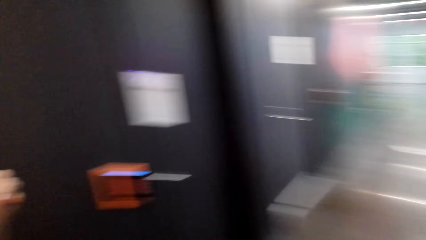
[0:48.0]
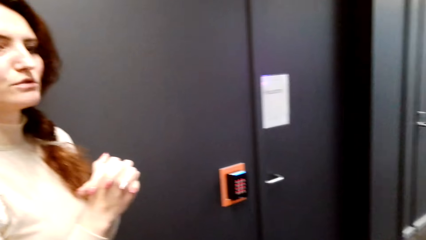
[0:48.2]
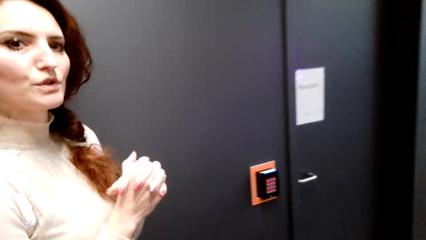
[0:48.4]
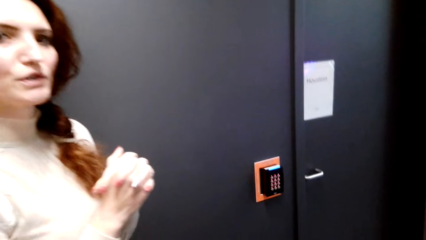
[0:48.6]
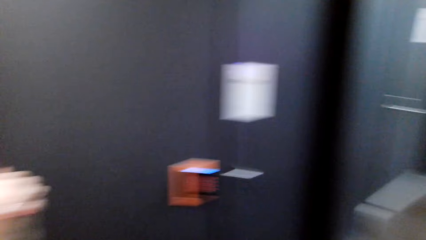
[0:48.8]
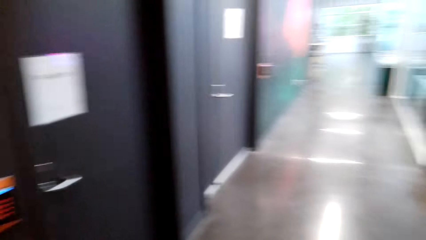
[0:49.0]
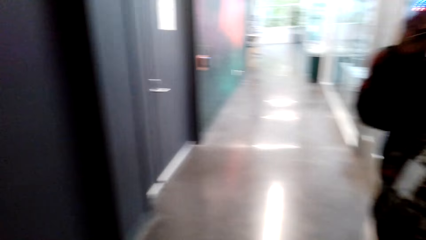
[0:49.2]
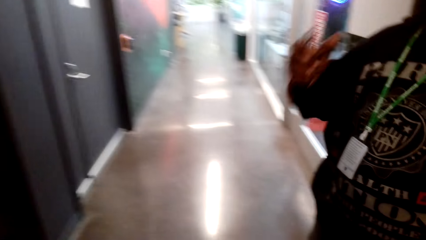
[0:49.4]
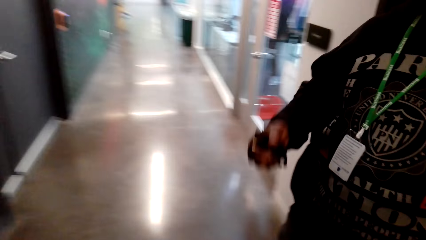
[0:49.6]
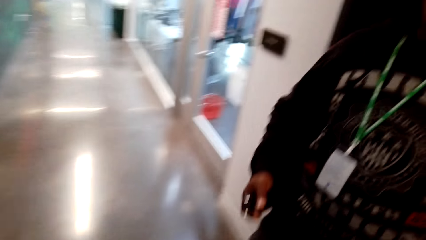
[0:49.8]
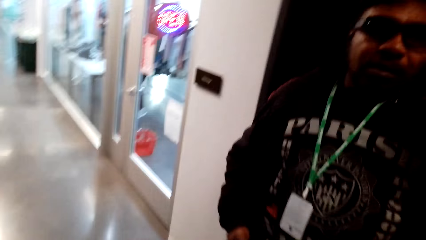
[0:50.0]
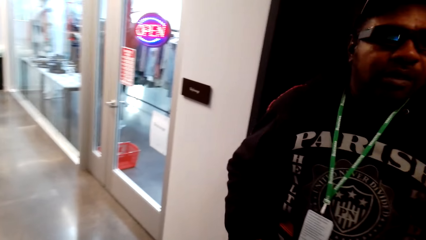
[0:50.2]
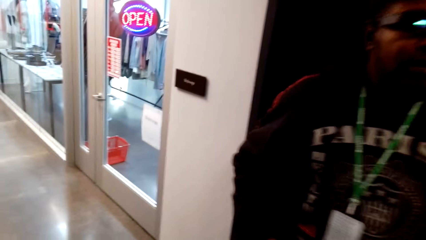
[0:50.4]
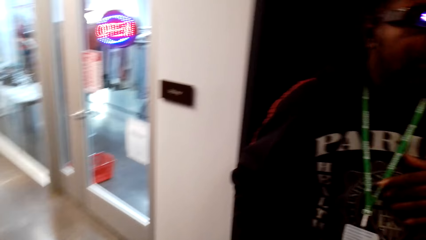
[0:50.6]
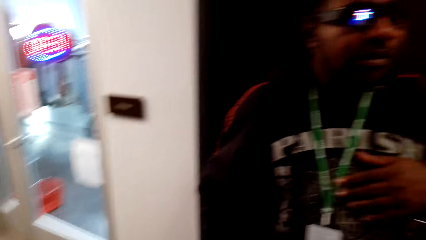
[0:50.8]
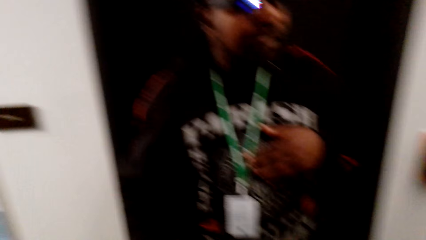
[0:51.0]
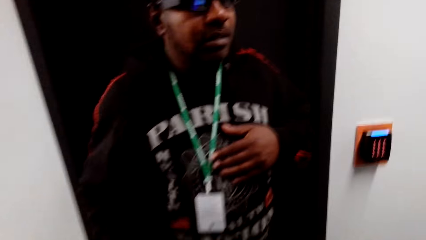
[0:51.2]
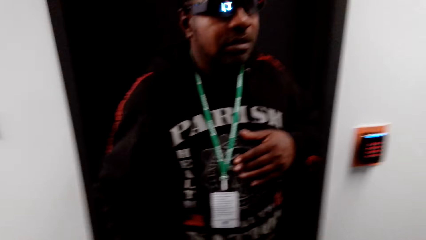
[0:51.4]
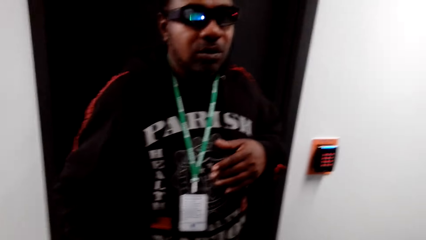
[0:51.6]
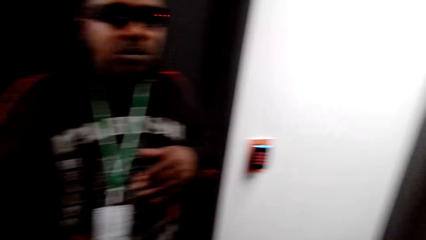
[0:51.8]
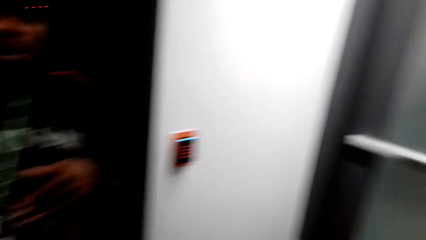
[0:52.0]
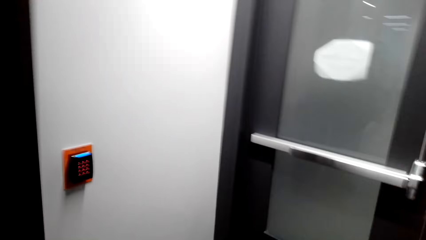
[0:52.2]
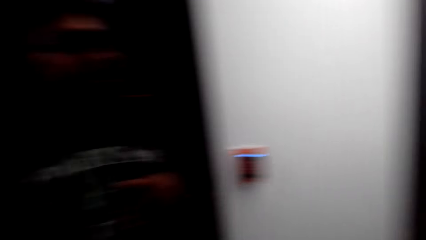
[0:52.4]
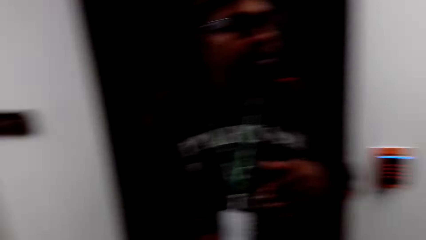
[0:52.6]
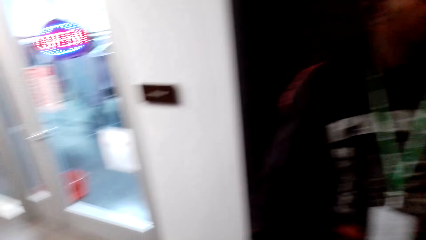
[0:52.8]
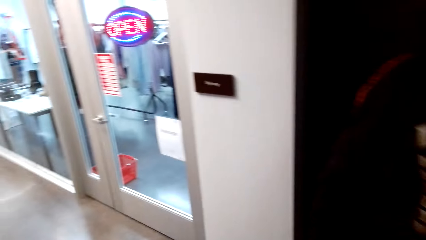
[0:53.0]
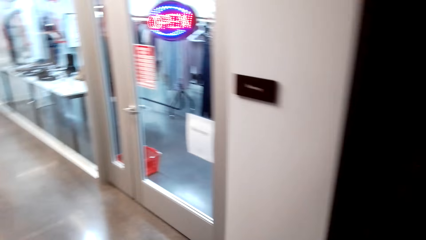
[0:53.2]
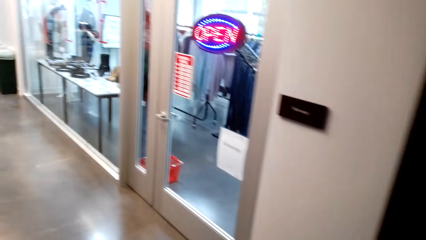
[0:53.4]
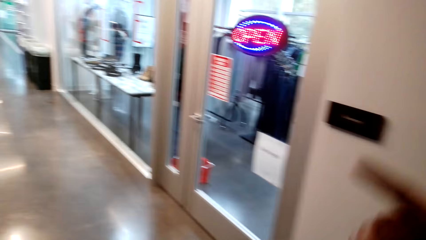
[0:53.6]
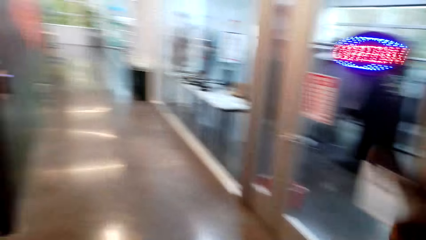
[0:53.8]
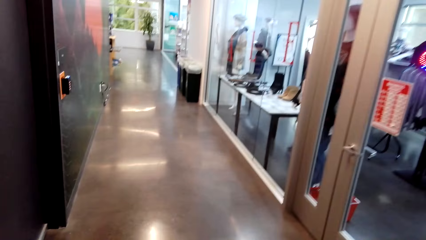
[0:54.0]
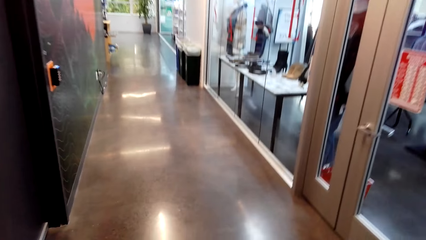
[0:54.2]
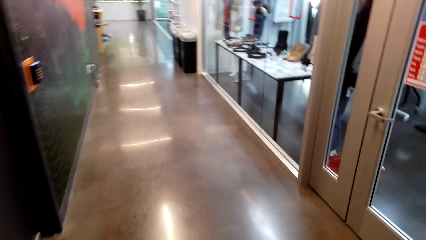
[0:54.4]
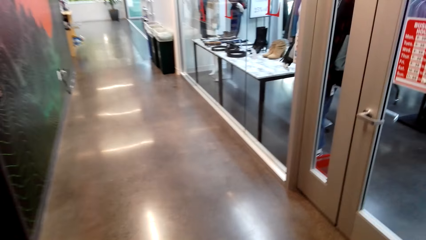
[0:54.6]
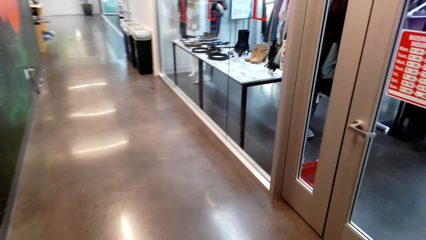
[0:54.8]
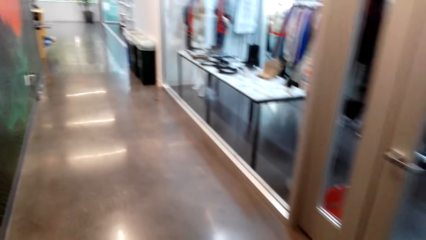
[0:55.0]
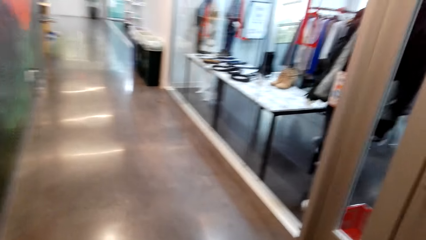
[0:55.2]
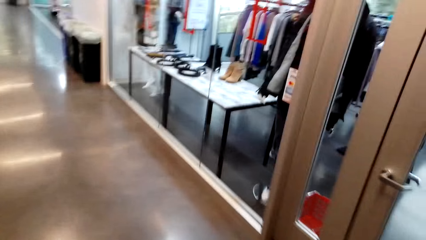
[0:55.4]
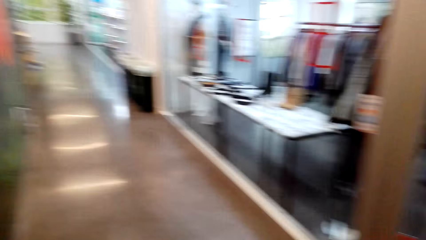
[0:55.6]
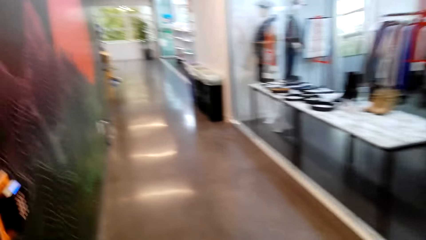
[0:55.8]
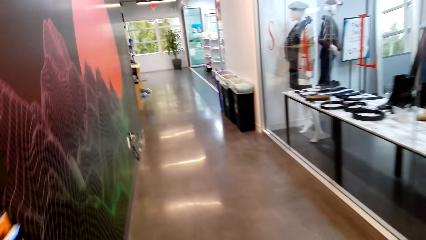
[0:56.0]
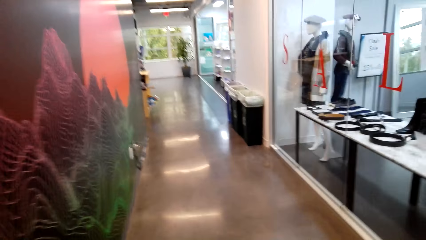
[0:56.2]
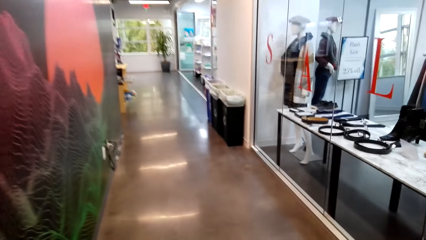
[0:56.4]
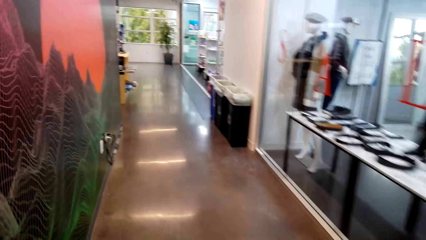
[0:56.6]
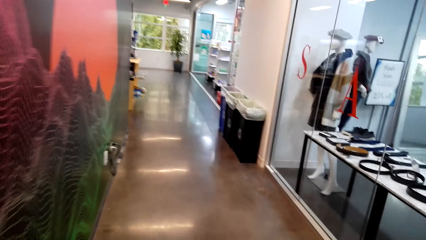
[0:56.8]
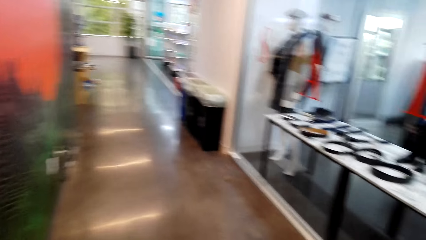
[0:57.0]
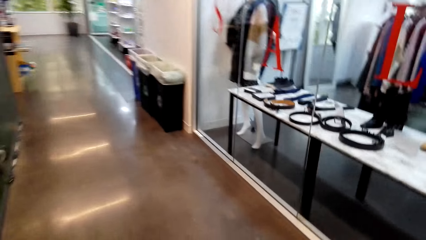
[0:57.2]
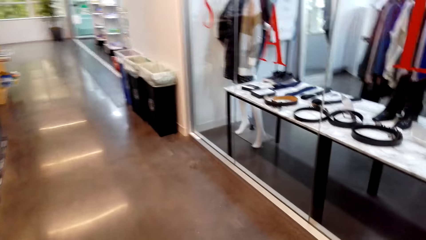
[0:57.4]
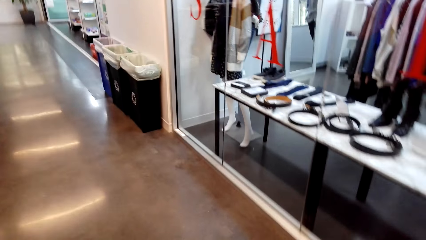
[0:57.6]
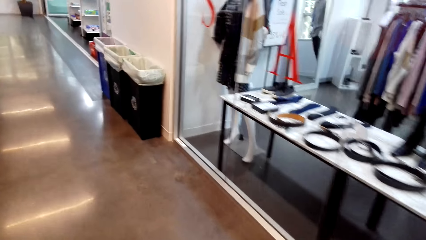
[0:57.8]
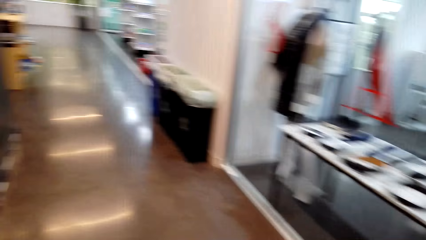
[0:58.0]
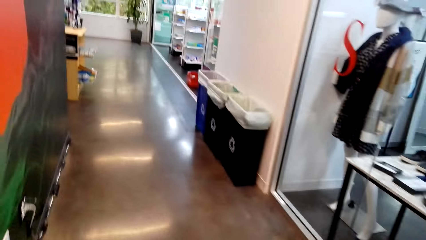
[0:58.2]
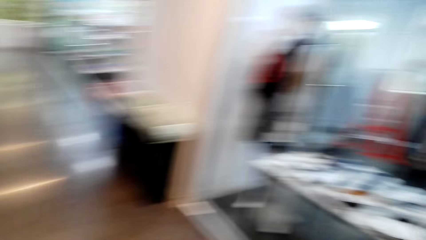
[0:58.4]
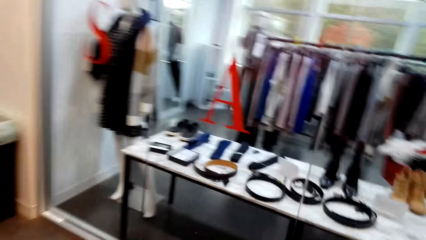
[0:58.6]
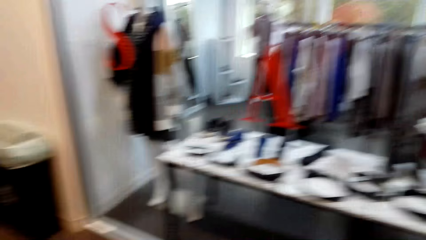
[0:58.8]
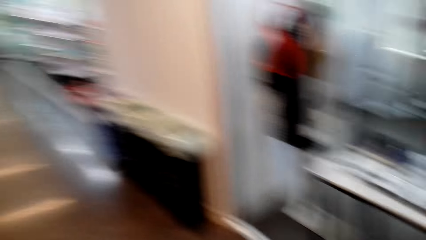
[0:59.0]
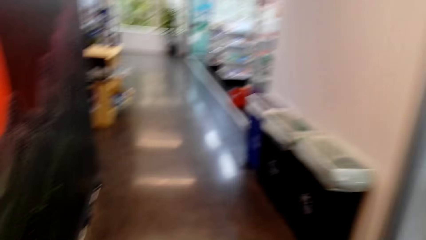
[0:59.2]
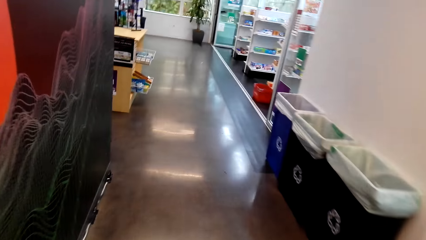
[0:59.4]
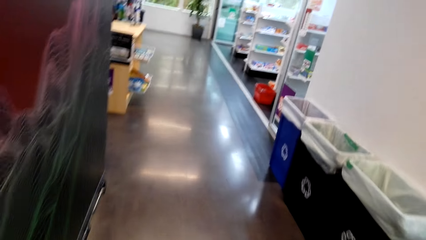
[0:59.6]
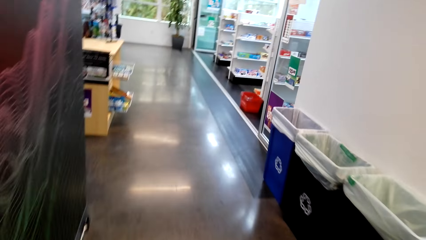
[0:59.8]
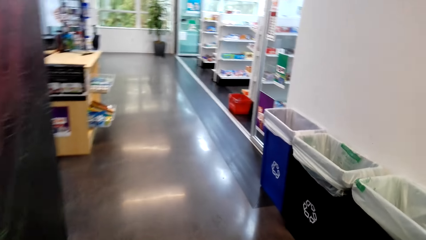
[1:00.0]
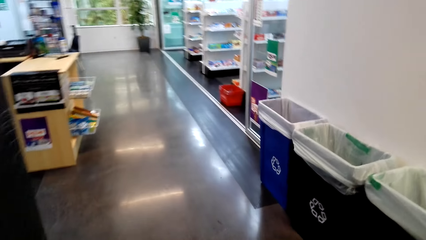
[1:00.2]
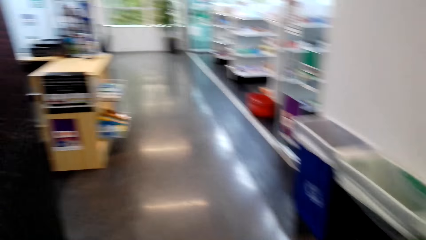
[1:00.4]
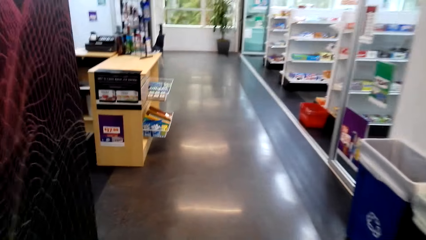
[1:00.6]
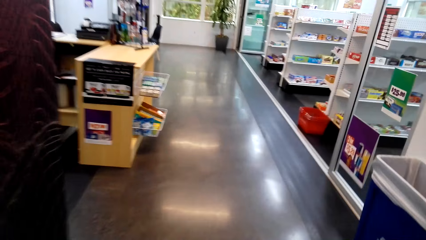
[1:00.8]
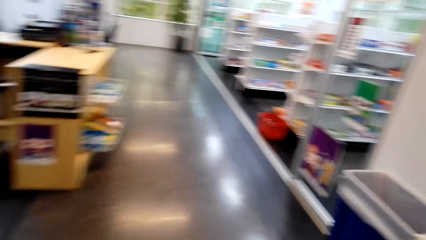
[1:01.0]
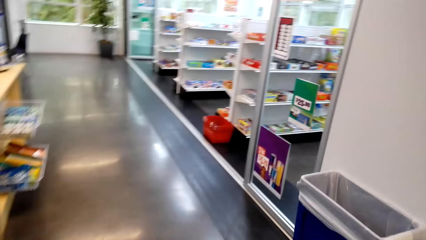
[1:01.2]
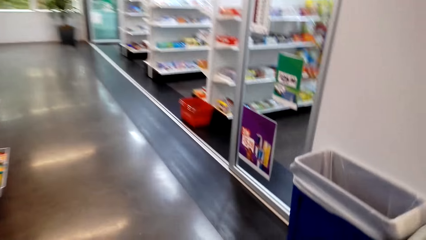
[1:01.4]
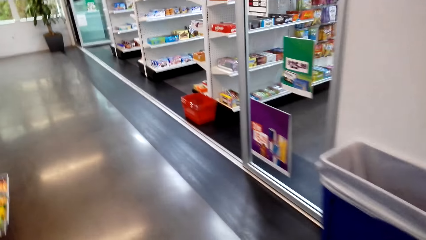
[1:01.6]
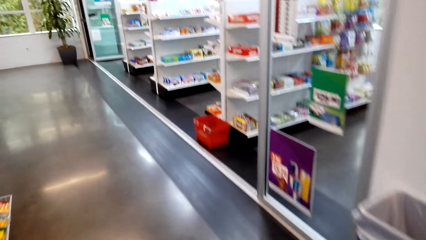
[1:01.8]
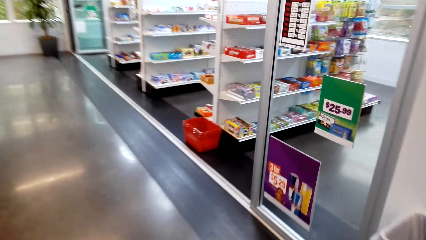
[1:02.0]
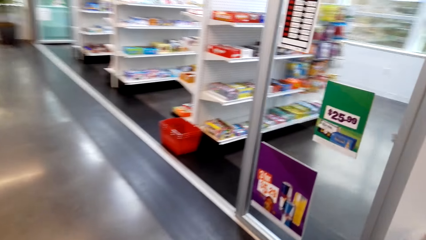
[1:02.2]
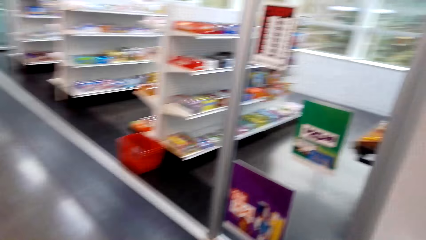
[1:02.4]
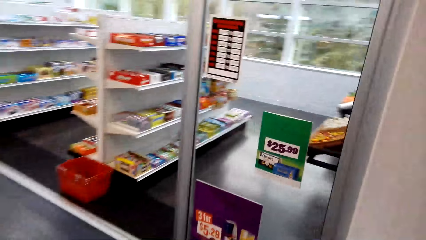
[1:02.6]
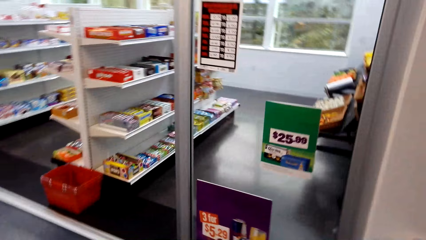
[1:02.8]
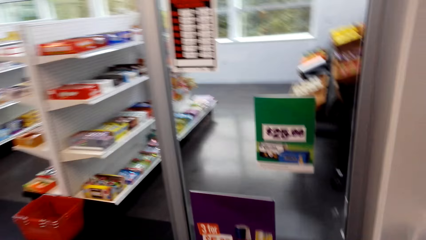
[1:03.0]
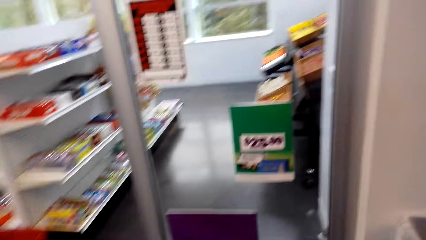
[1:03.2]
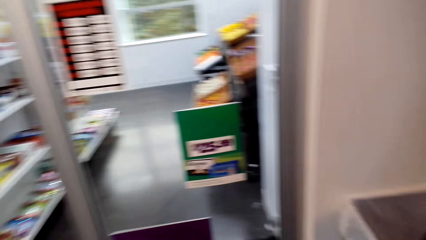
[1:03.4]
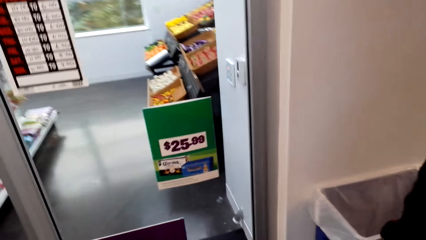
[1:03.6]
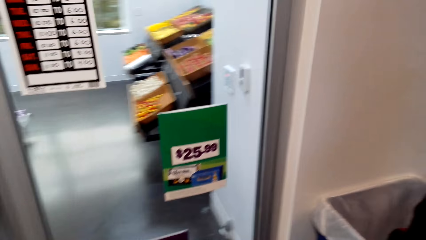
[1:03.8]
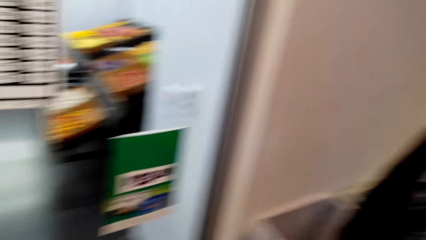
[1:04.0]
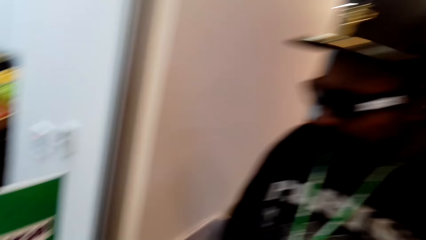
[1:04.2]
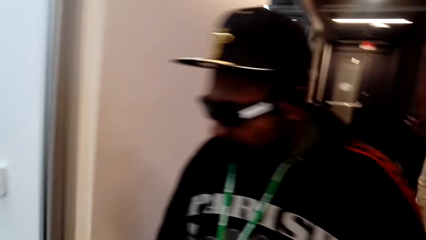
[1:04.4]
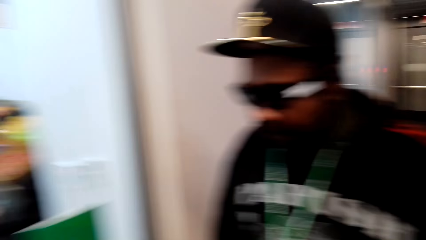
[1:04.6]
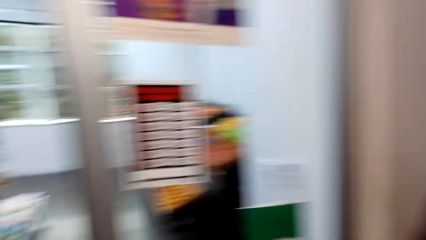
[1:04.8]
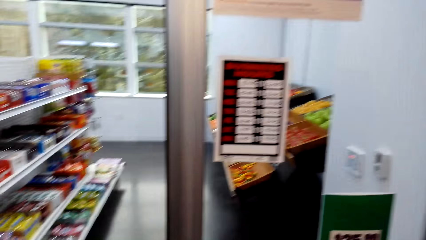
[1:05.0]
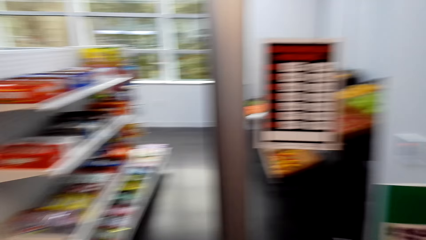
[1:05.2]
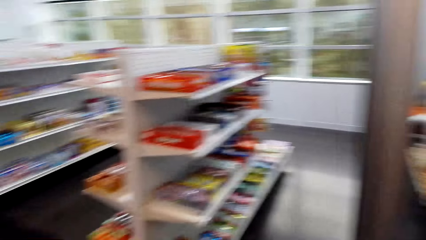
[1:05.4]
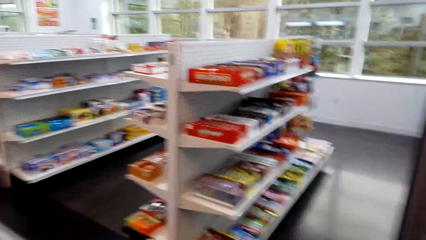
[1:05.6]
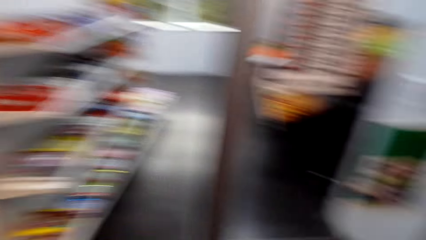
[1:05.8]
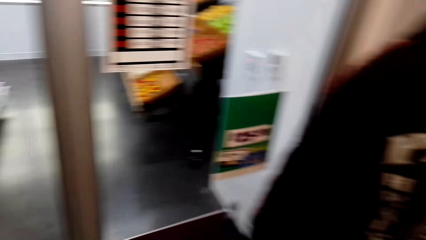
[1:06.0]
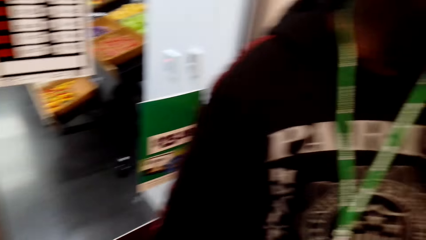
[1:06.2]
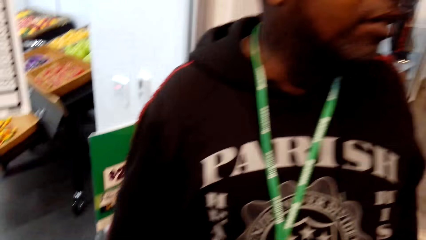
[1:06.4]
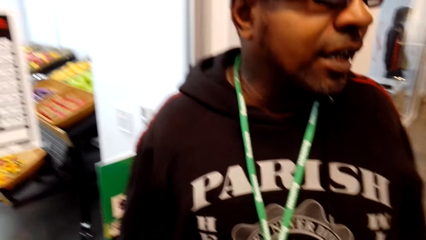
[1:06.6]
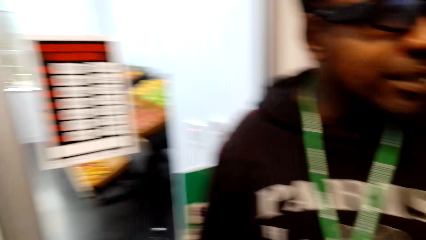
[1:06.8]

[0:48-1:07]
A lady talks with the camera wearer. The woman speaks to the man. The camera wearer looks around, walks around and talks with the man. The man speaks to the woman. The camera wearer looks around the corridor. They walk in the corridor. They look around and walk around. They walk into the supermarket. They look around.
